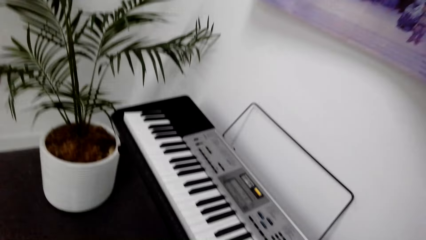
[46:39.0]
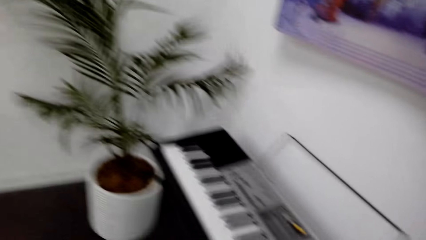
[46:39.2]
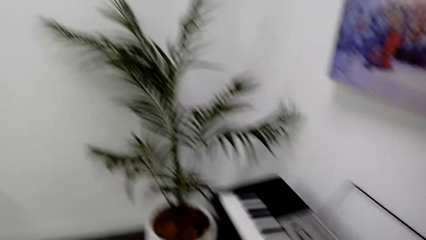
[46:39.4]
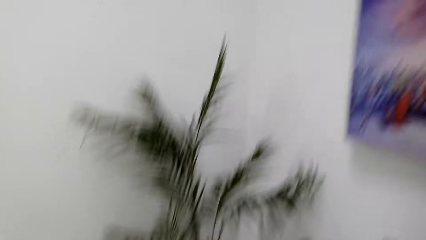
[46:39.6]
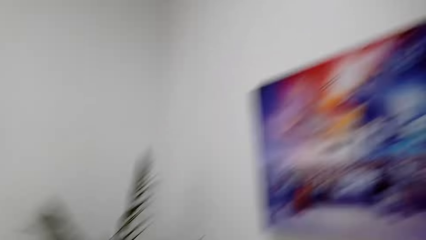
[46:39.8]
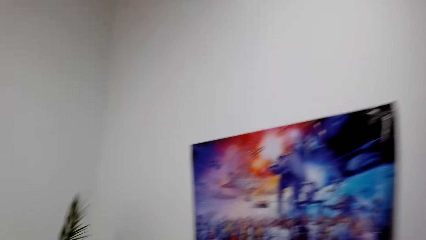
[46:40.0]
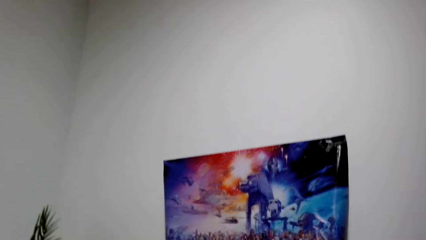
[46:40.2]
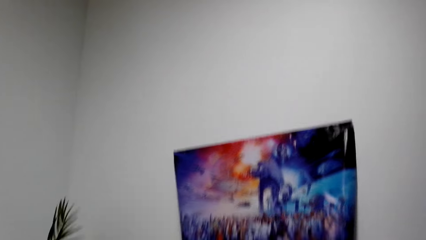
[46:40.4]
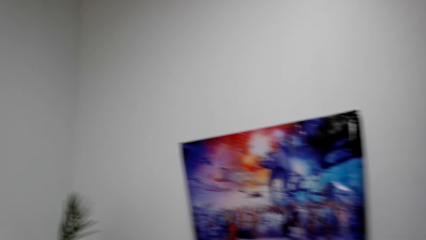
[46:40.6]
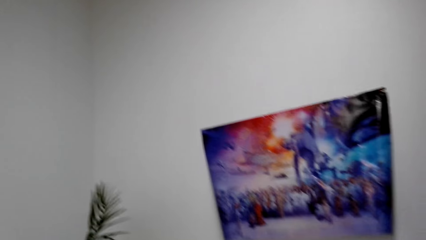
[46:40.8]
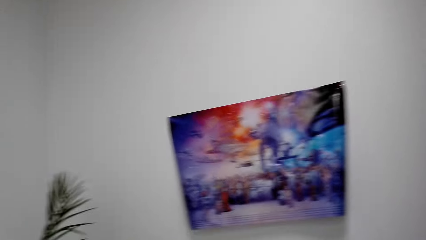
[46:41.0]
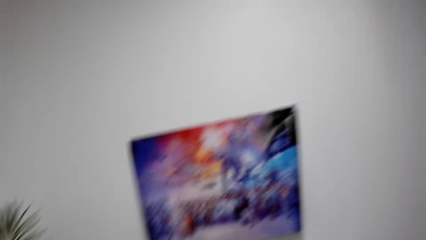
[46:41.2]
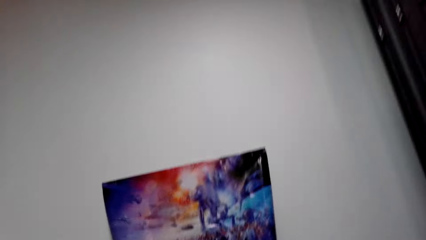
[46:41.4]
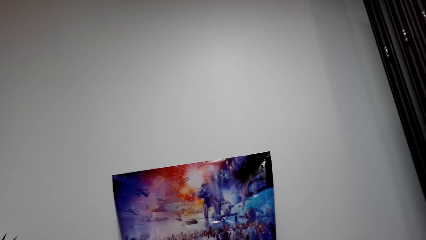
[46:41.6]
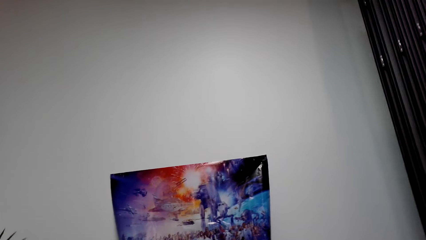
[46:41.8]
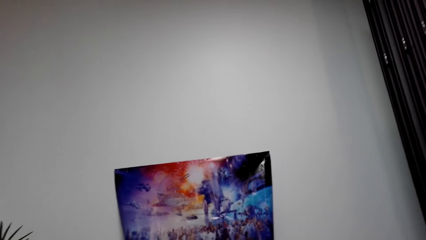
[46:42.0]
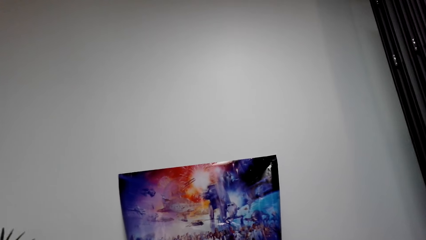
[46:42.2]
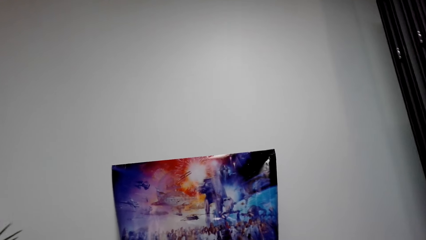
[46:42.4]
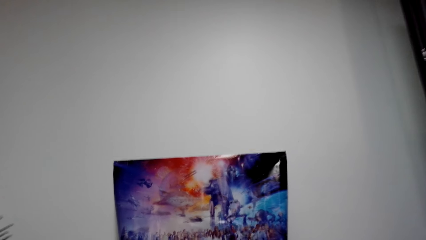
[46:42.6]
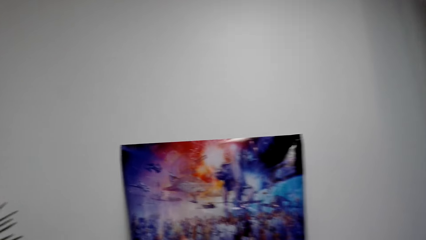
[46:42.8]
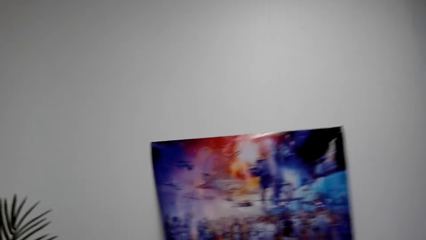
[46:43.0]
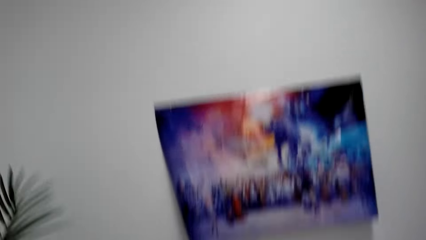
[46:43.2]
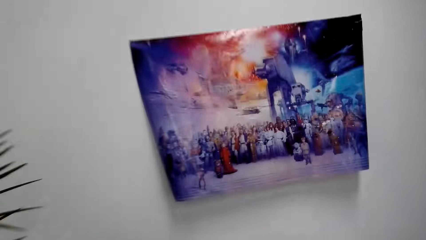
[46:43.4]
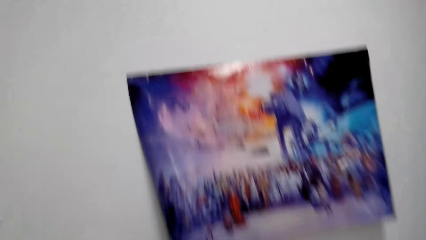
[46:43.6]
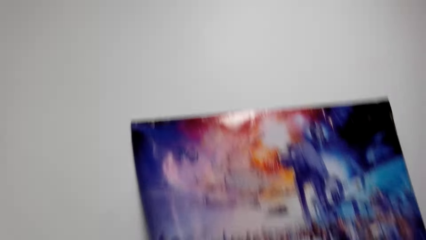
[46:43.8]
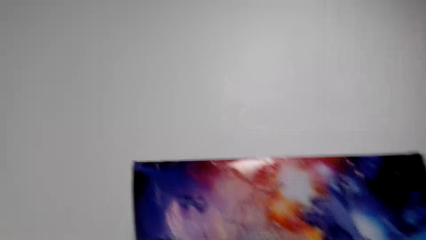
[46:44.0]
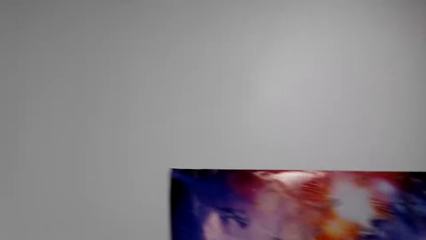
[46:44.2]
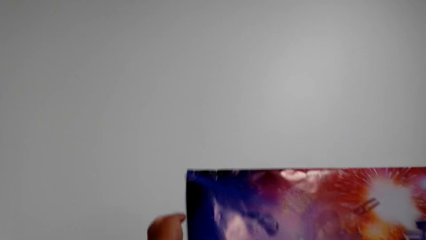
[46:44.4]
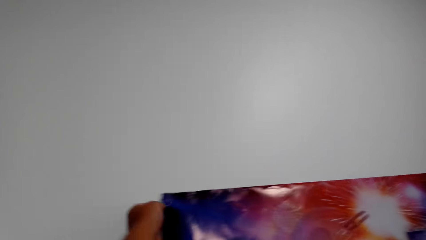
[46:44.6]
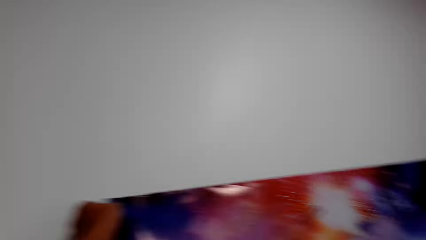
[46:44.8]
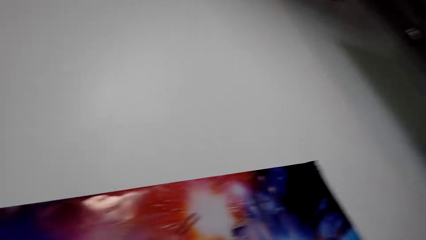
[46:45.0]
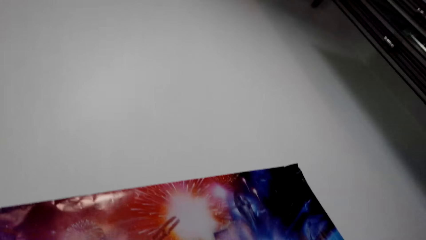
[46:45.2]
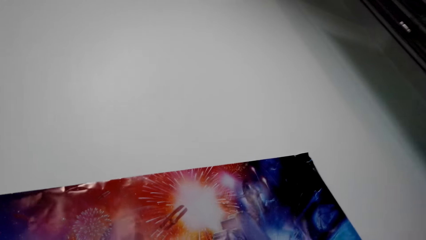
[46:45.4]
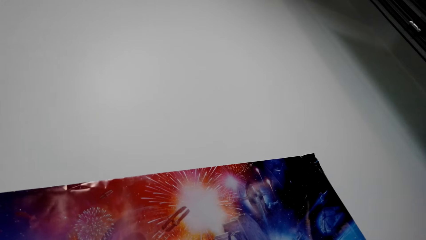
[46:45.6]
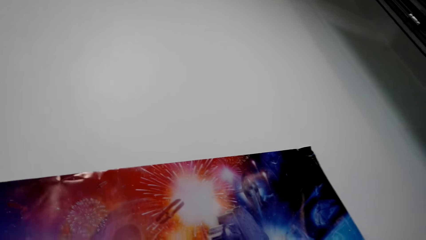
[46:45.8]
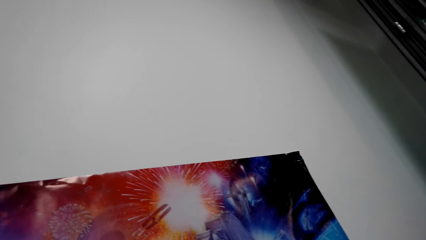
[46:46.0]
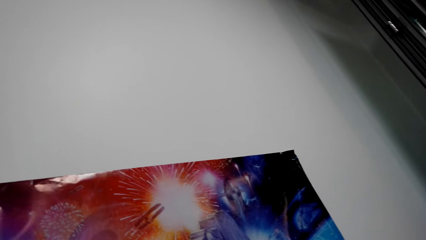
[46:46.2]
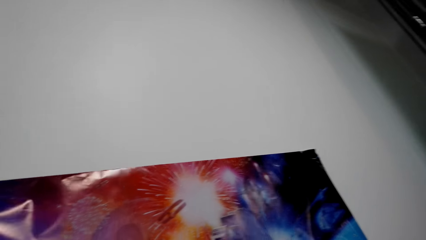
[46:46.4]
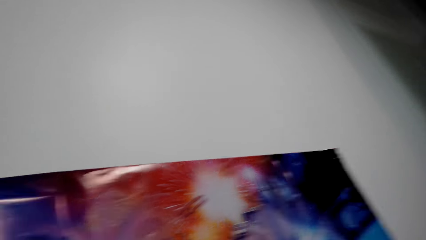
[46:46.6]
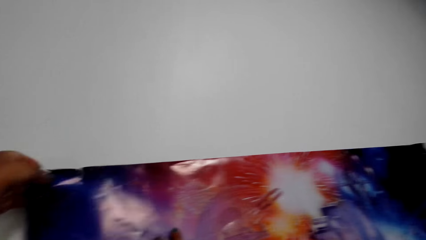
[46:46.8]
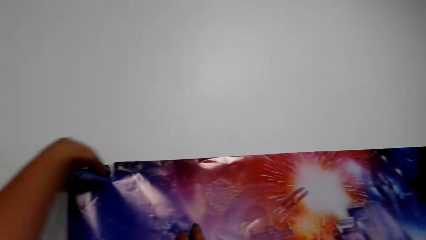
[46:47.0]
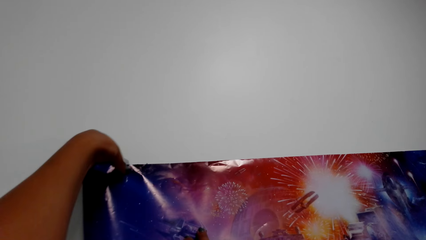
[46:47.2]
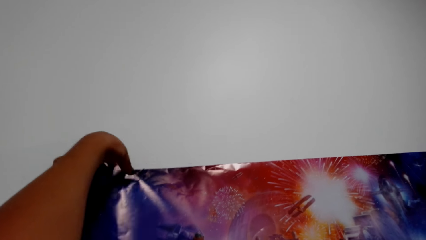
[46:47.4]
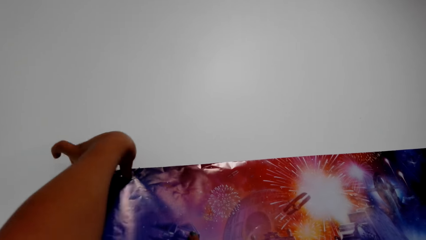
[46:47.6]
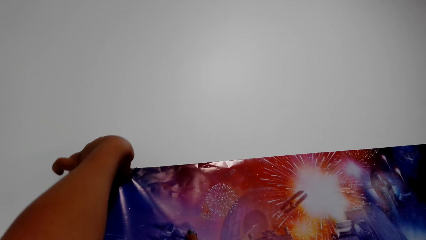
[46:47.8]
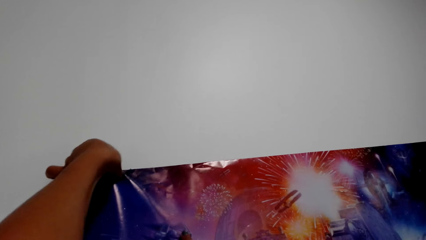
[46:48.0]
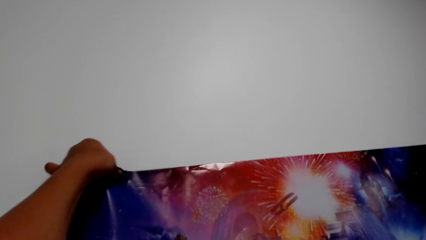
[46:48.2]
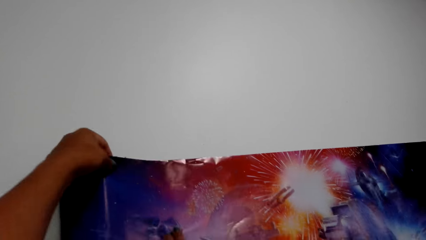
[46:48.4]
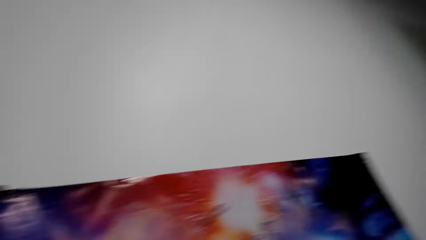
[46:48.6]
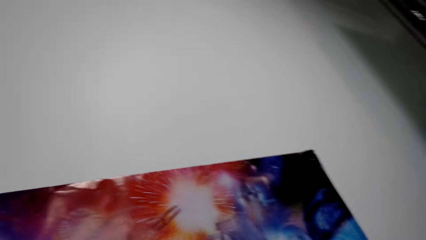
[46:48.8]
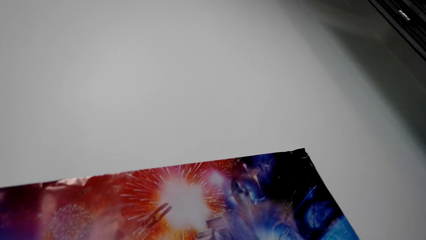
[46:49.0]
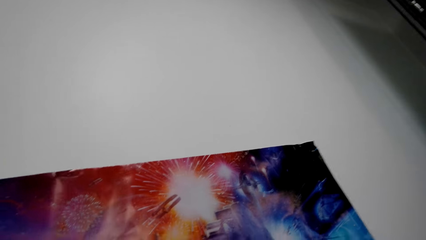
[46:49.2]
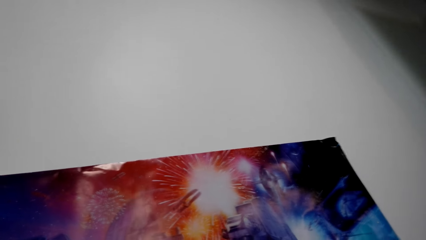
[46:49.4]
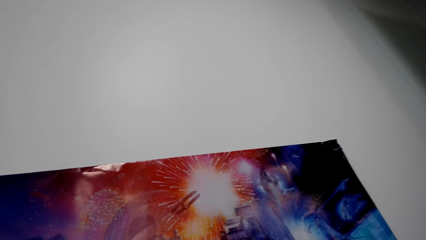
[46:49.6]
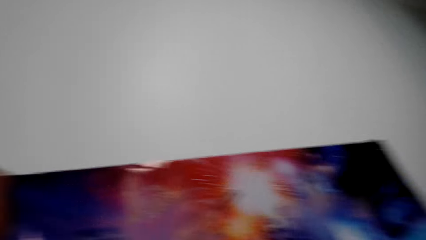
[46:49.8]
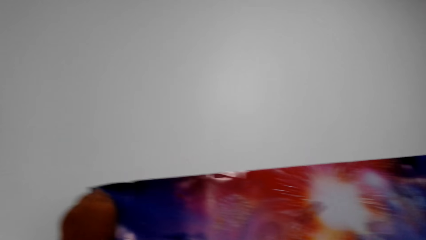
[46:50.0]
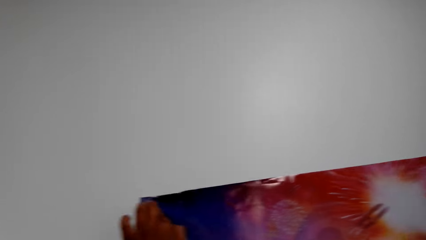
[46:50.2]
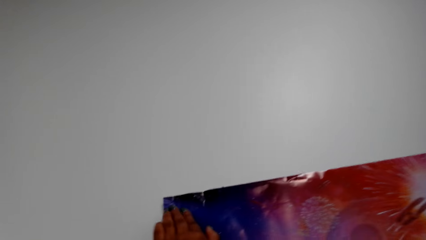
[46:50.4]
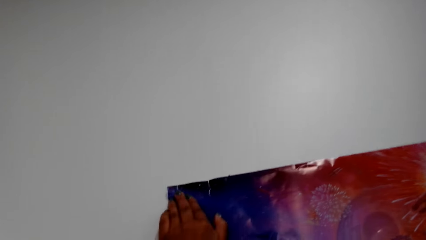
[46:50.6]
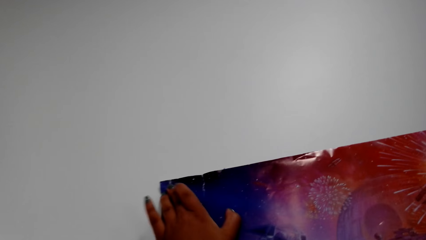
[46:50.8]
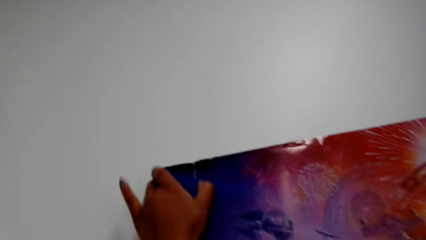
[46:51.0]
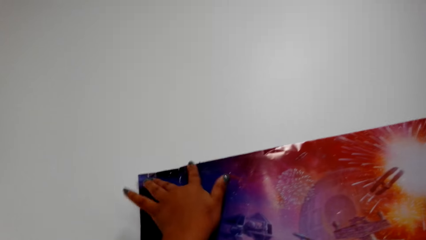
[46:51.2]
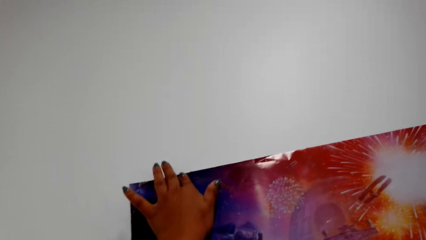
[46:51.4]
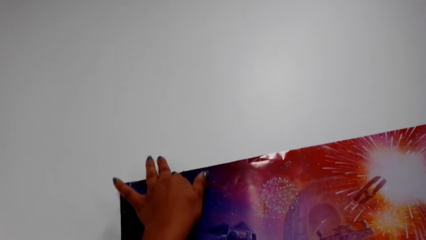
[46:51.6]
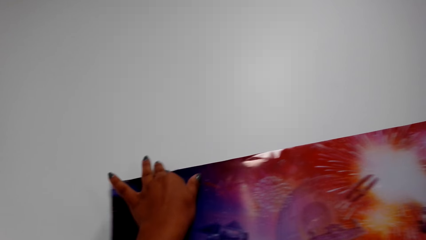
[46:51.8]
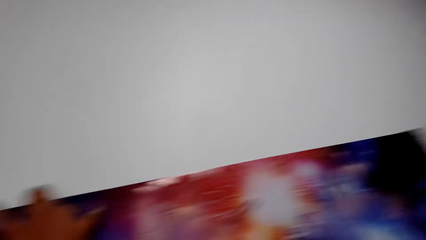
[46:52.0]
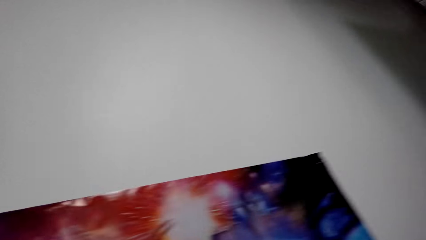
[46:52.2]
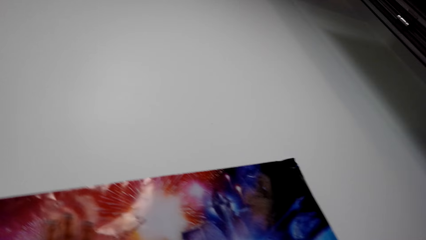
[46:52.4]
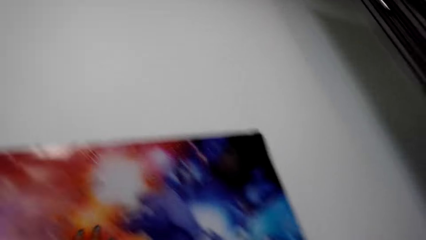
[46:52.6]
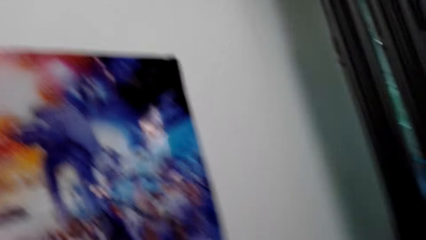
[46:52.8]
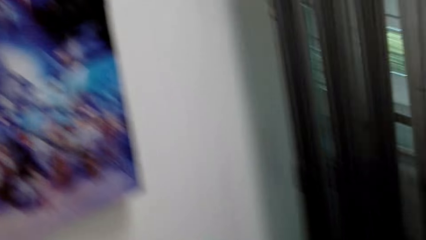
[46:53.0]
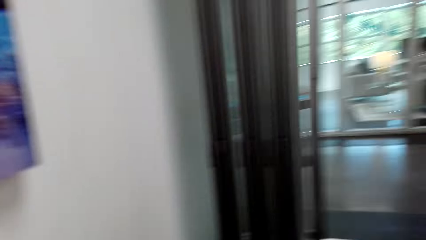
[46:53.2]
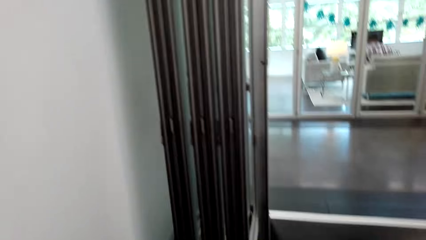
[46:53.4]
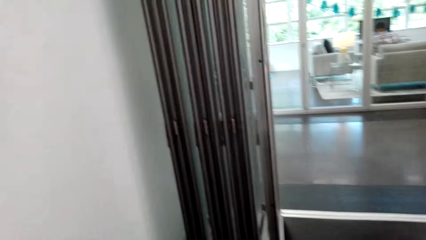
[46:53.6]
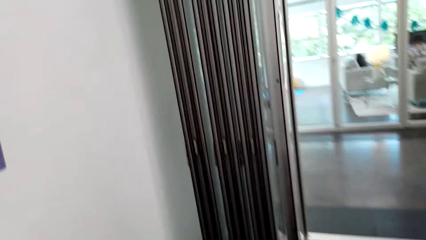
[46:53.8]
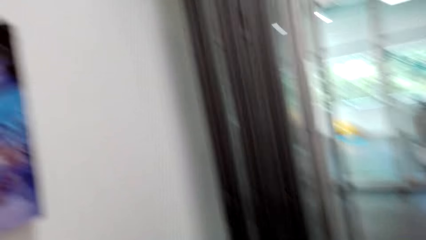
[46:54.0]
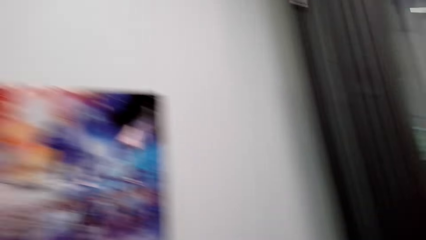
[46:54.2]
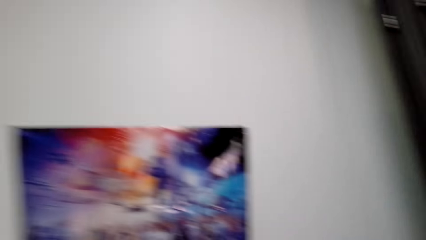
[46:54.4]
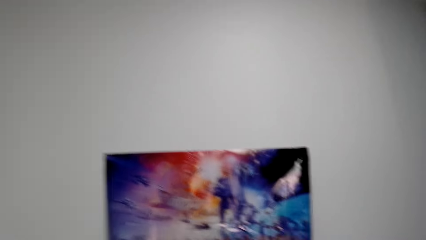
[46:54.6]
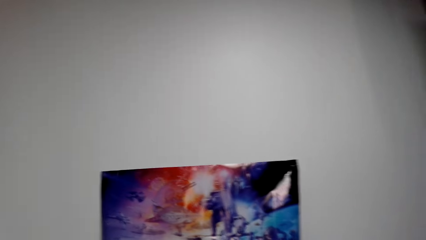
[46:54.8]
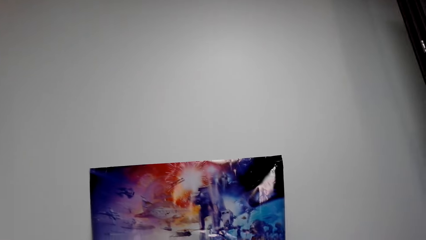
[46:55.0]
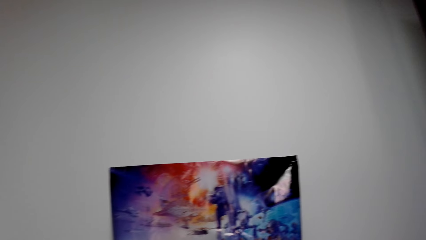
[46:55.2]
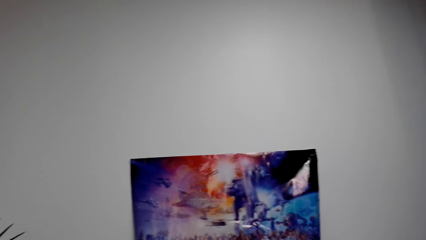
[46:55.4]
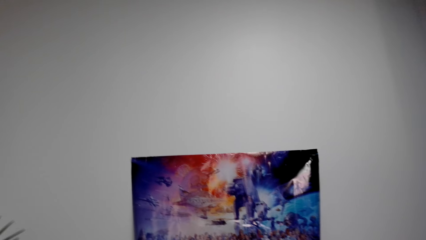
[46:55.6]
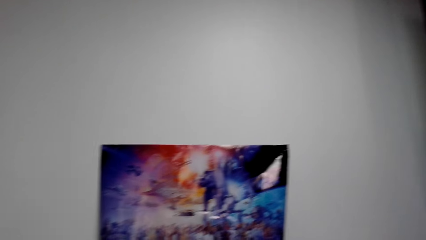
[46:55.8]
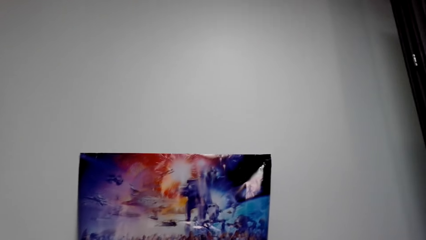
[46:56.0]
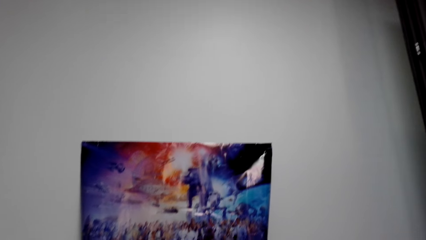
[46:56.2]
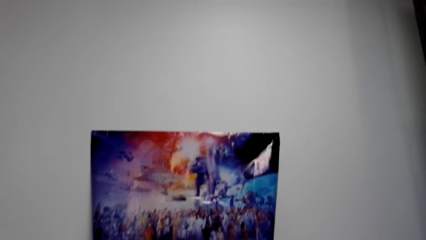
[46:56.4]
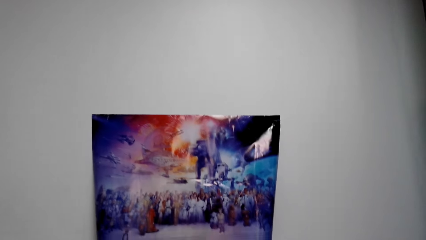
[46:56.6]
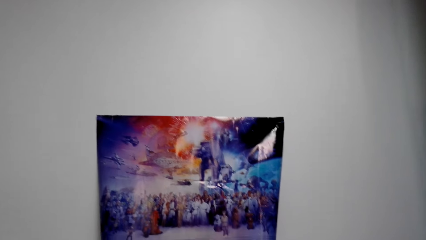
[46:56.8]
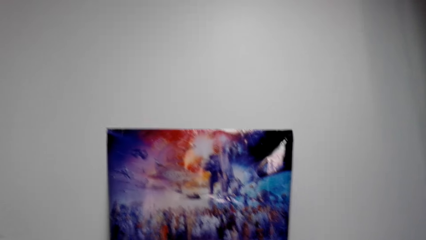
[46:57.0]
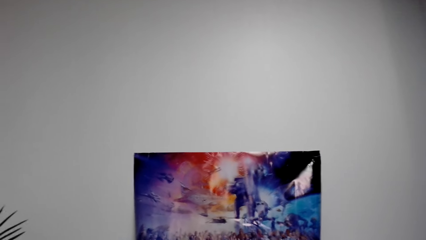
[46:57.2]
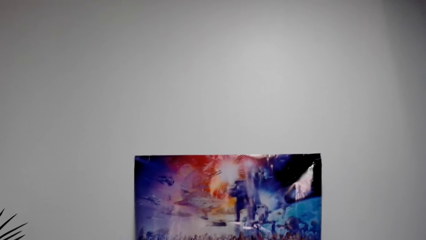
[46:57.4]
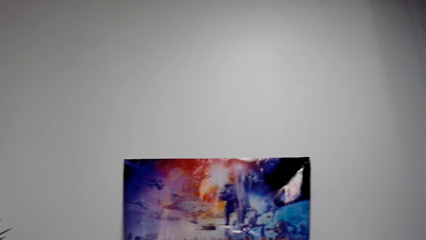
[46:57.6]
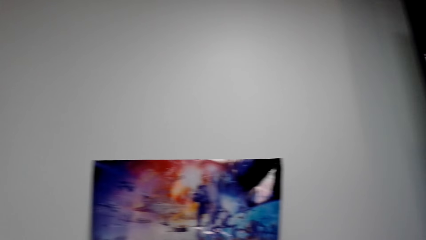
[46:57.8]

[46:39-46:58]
The camera wearer looks around. They look at the poster. They straighten a wallpaper on the wall. They stick the poster on the wall. They look around.
